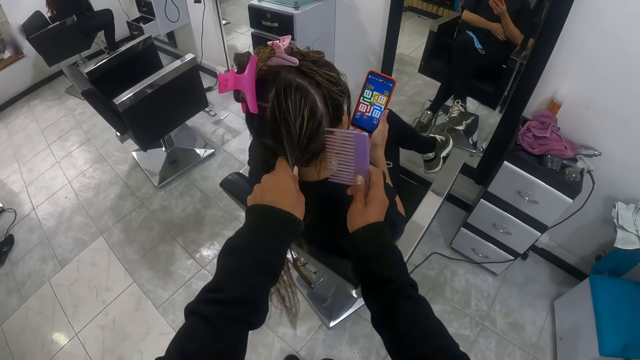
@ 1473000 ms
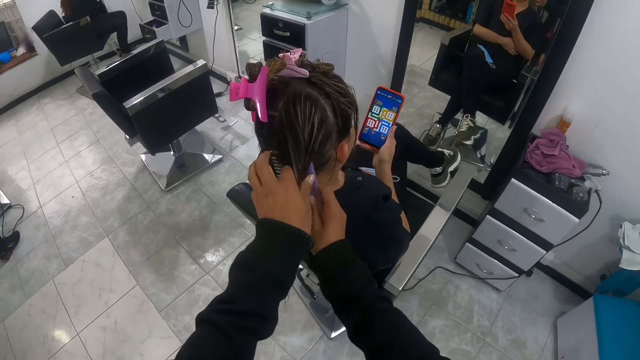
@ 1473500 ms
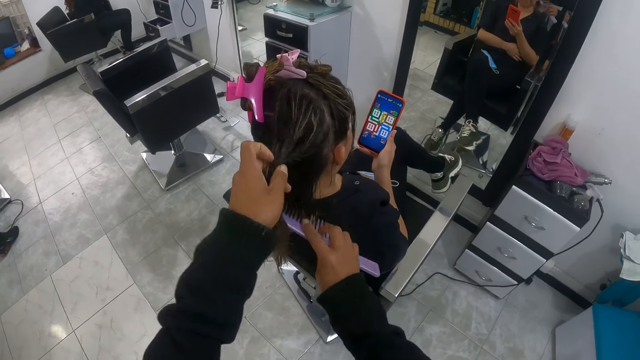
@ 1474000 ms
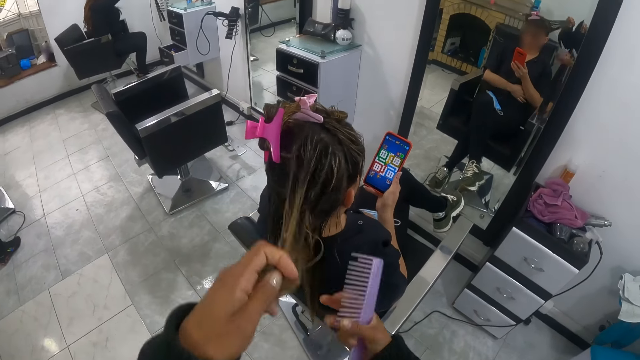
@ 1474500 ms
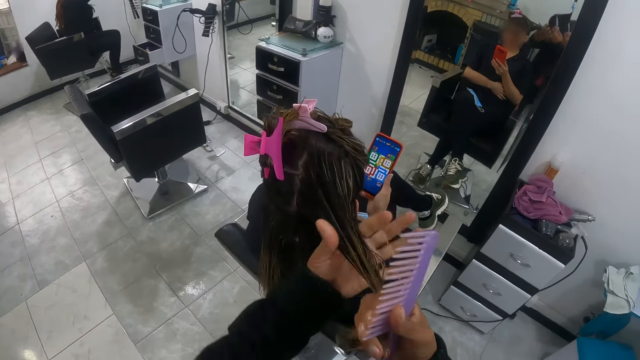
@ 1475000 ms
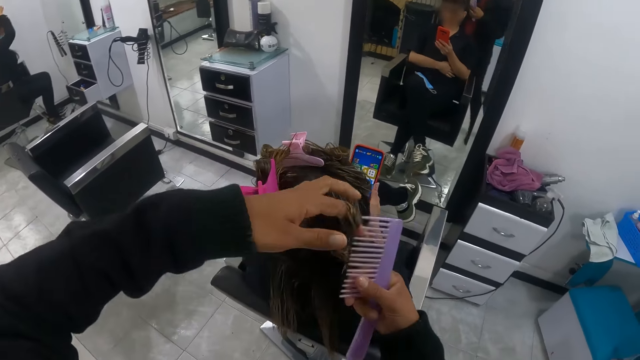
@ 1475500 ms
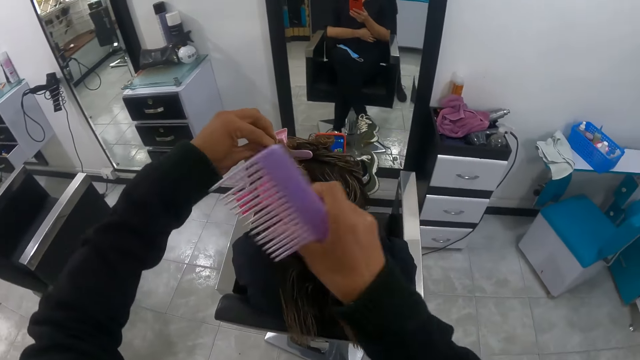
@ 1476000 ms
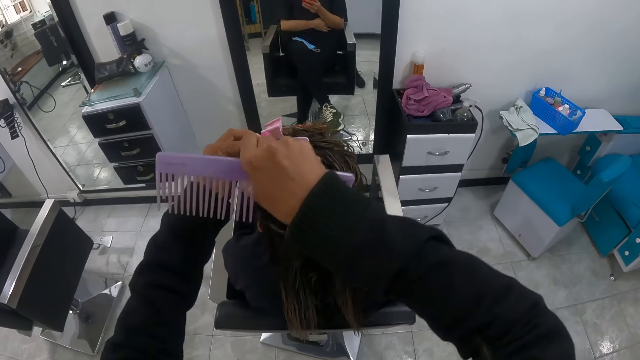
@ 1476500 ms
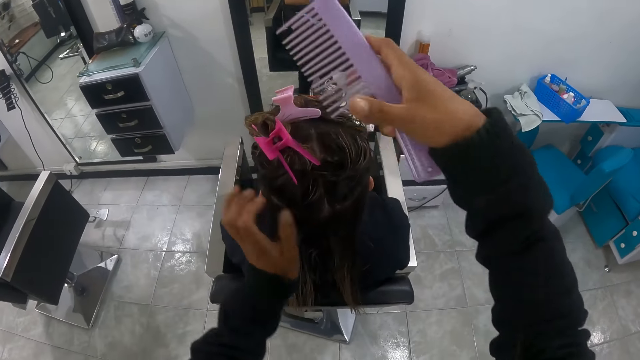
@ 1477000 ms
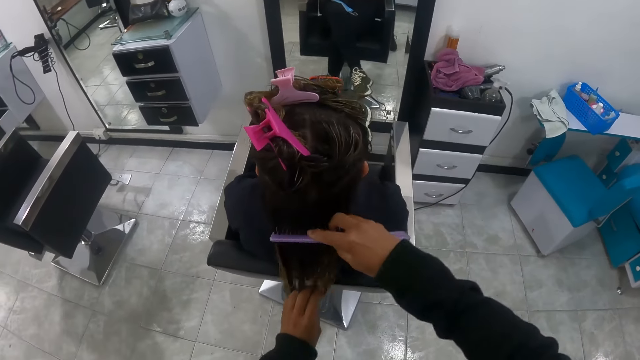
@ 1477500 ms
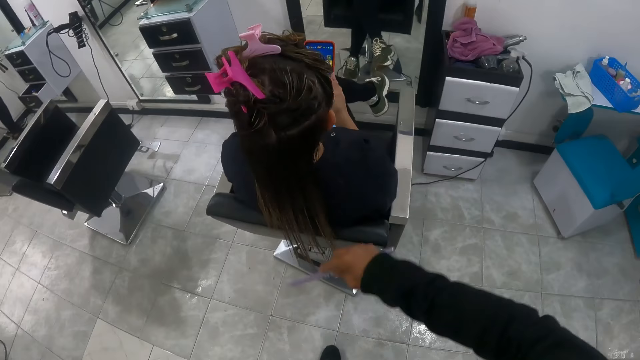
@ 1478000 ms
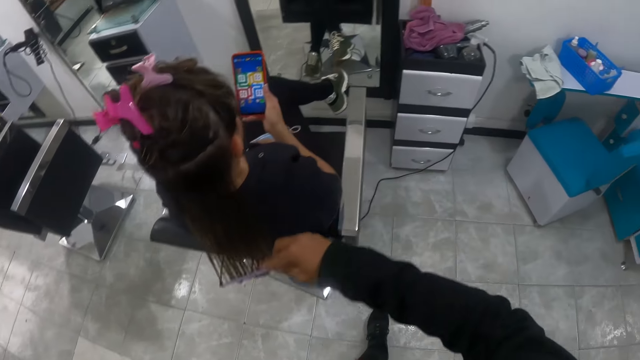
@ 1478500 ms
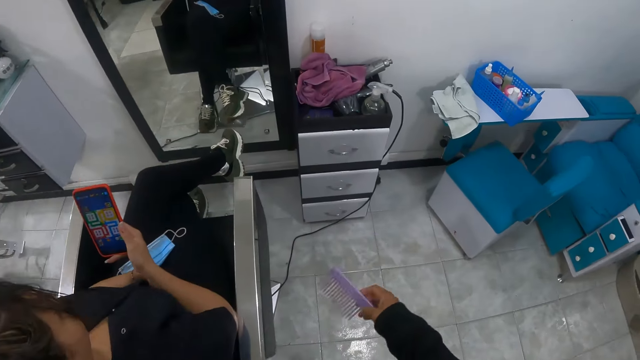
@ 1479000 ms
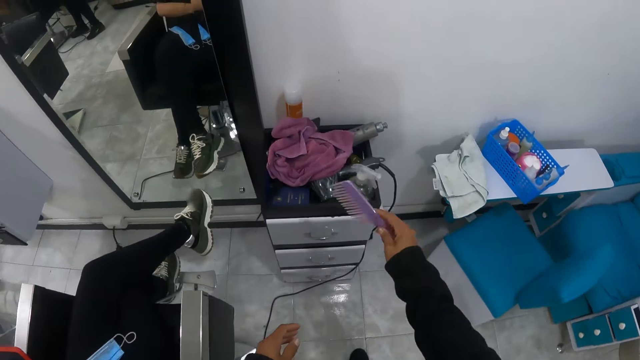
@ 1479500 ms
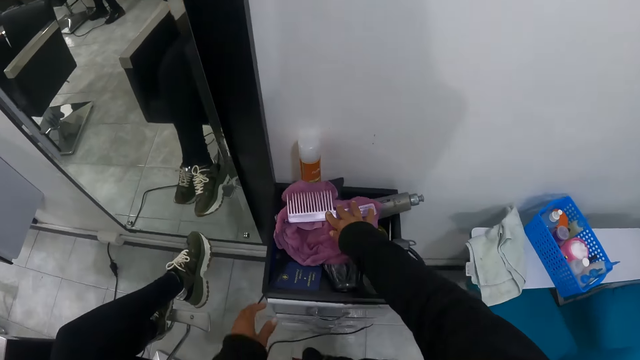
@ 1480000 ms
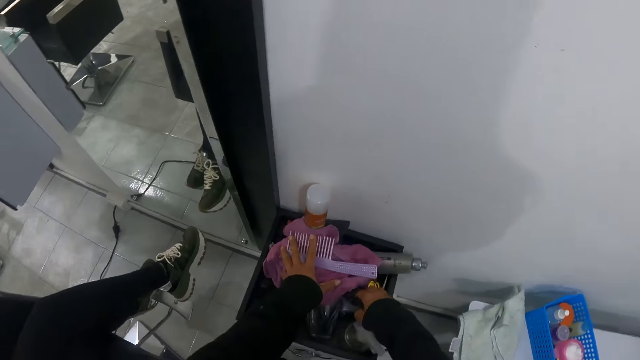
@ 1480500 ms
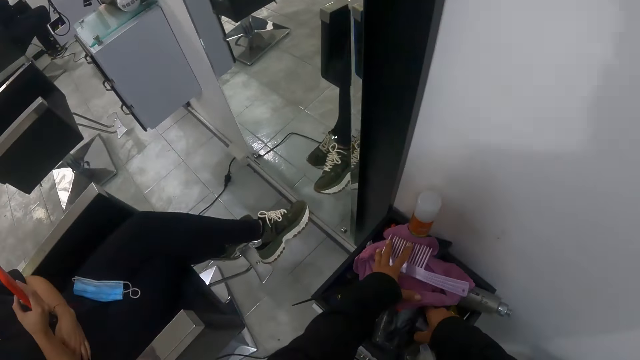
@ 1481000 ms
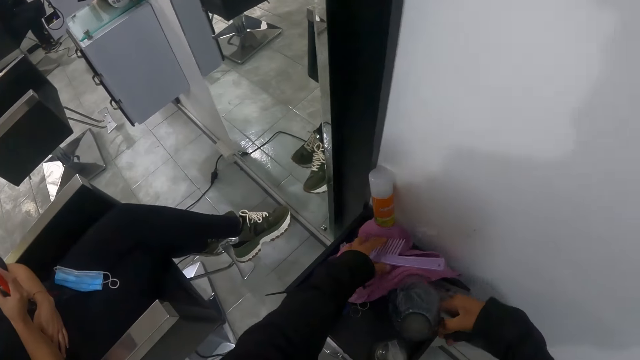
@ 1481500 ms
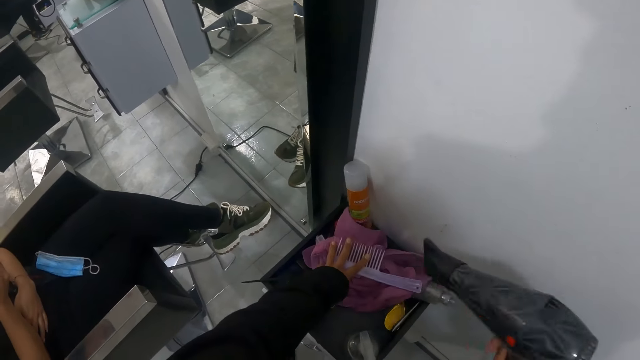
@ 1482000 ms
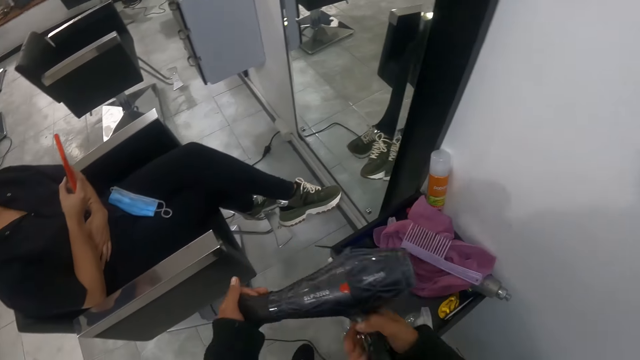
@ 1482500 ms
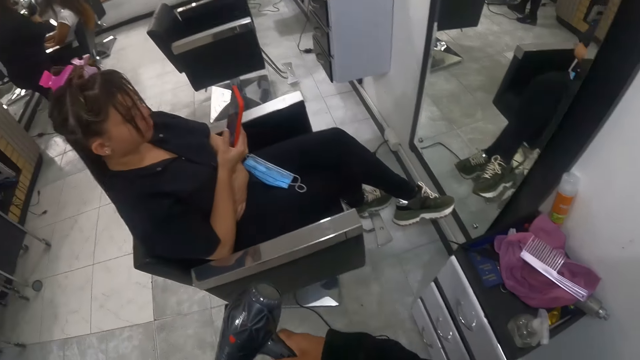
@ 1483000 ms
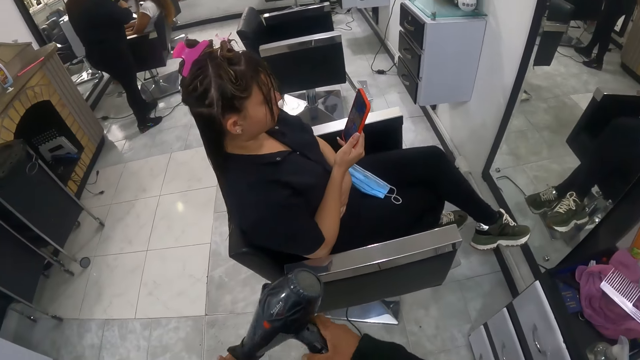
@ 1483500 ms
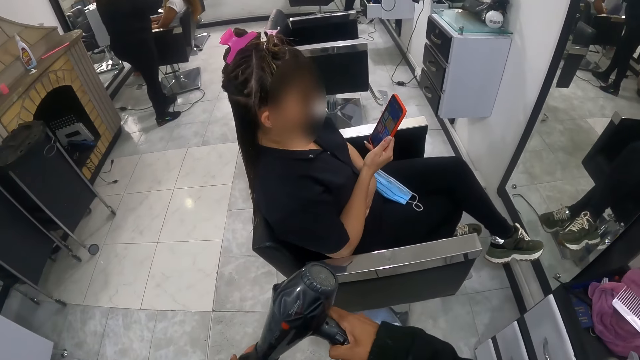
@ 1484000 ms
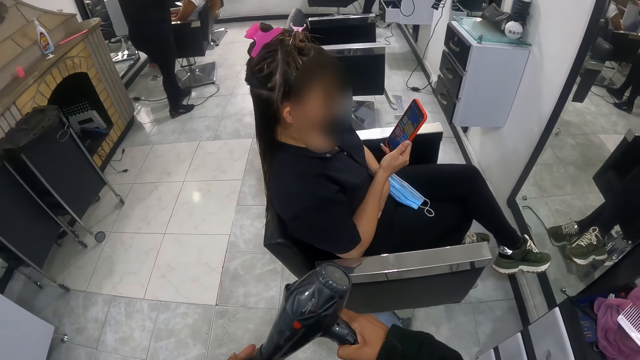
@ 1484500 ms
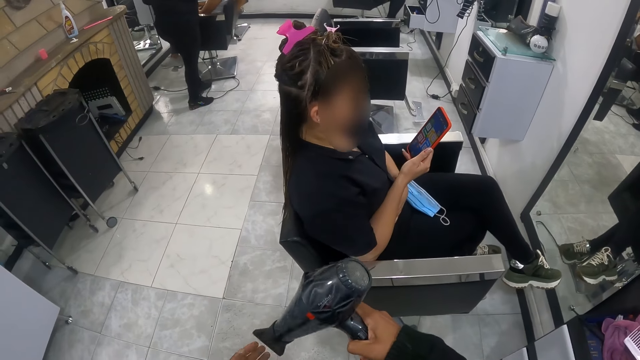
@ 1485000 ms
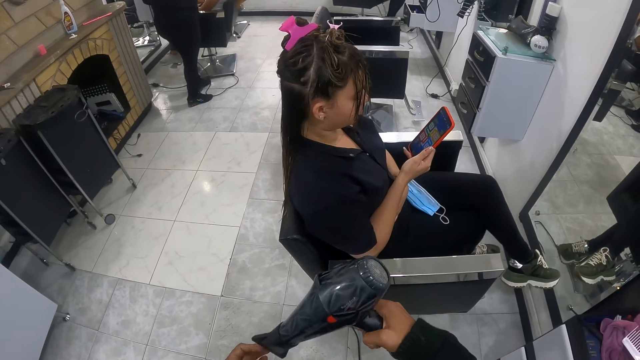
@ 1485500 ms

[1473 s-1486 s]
The camera wearer partitions the woman's hair with the comb with her right hand. She rolls the woman's hair with both hands. She ties the woman's hair. She touches the claw clip with her right hand. She holds the woman's hair with the hair clip with her right hand. She detangles the woman's hair with her left hand. She combs the woman's hair with the comb with her right hand. She walks to the drawer. She places the comb on a paper on the cabinet with her right hand. She picks up a hair dryer from the cabinet with her right hand. The woman operates the phone with her right hand. The camera wearer touches the tip of the hair dryer with her left hand. She holds the hair dryer with both hands. She shakes the hair dryer. She operates the hair dryer with her right hand.

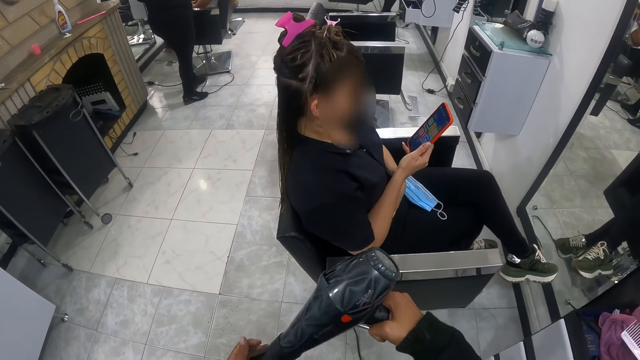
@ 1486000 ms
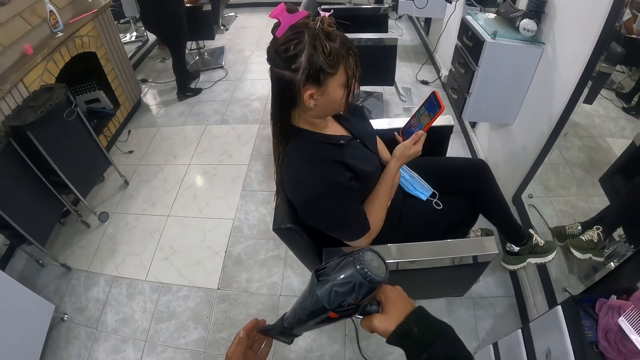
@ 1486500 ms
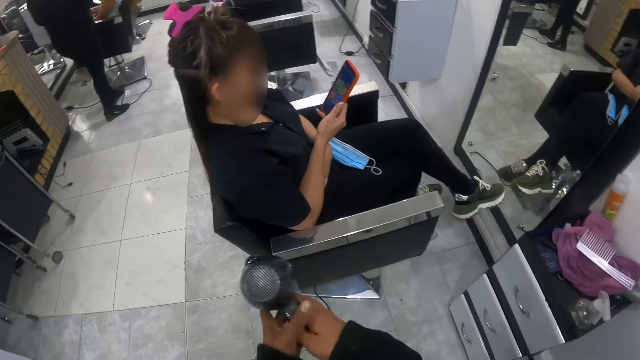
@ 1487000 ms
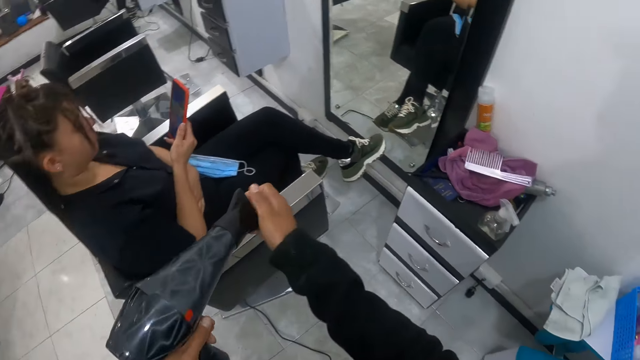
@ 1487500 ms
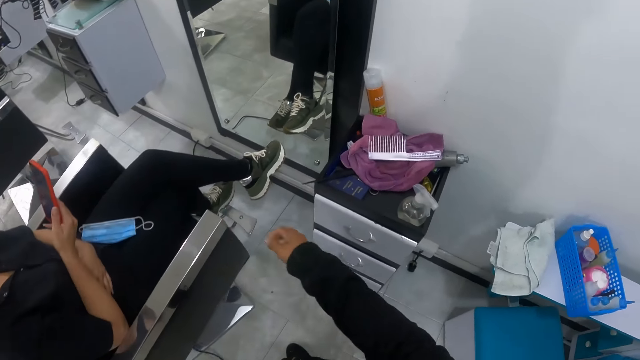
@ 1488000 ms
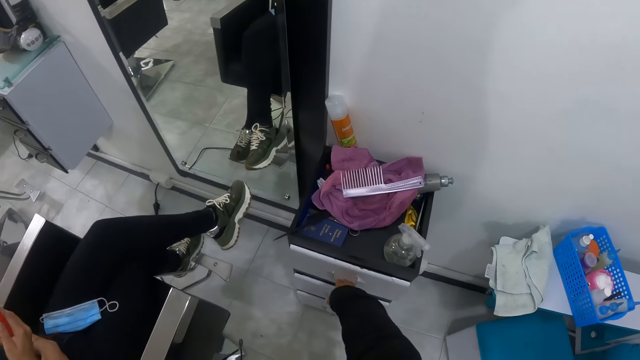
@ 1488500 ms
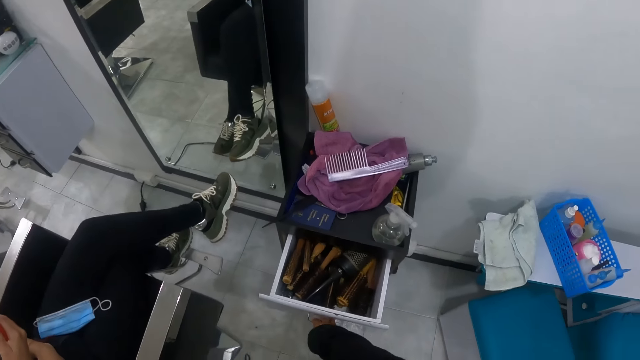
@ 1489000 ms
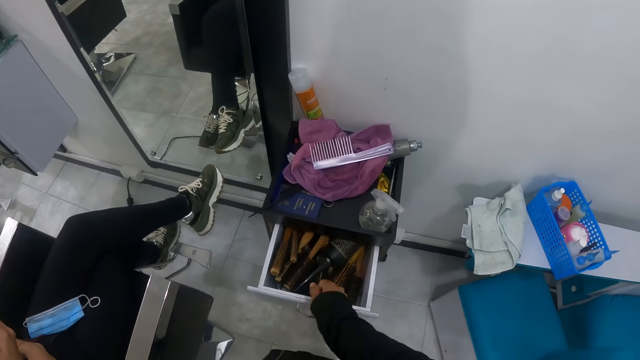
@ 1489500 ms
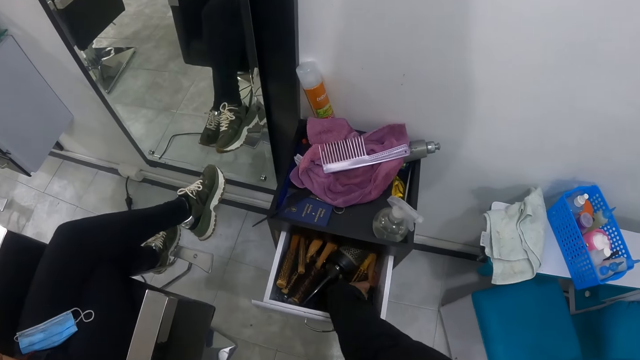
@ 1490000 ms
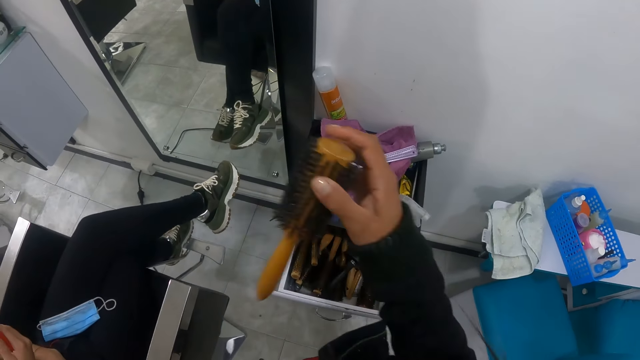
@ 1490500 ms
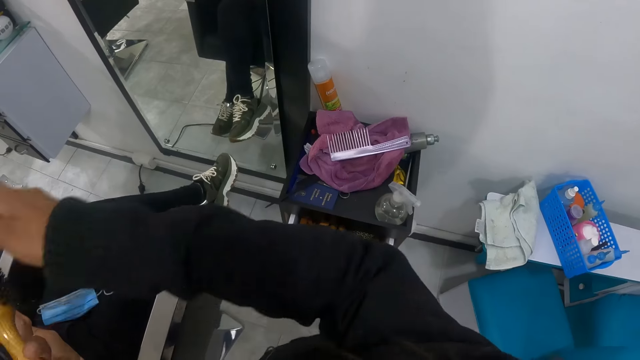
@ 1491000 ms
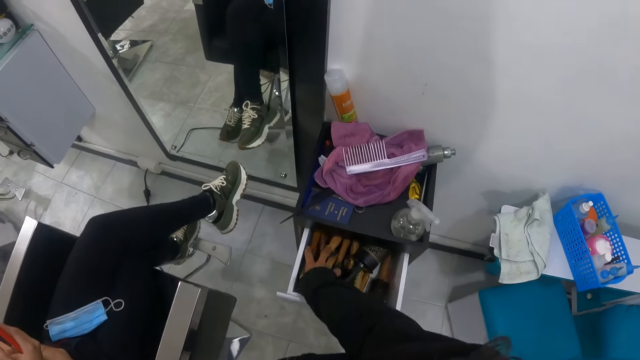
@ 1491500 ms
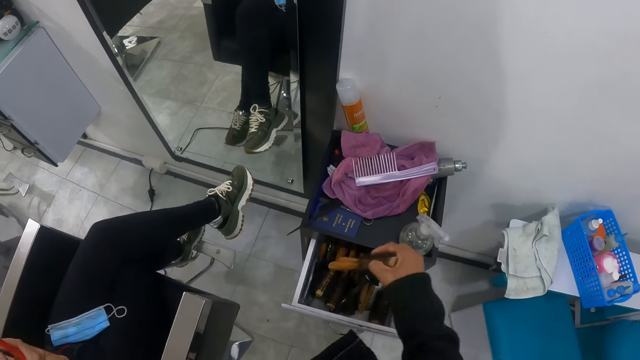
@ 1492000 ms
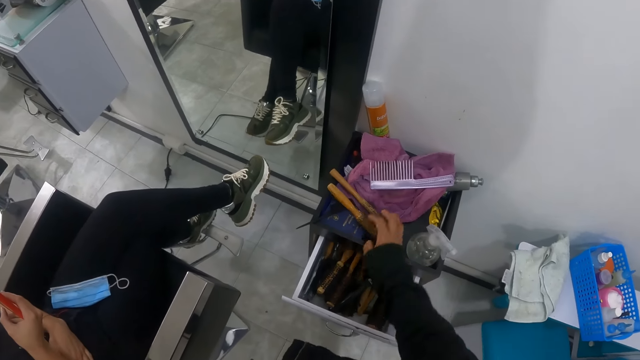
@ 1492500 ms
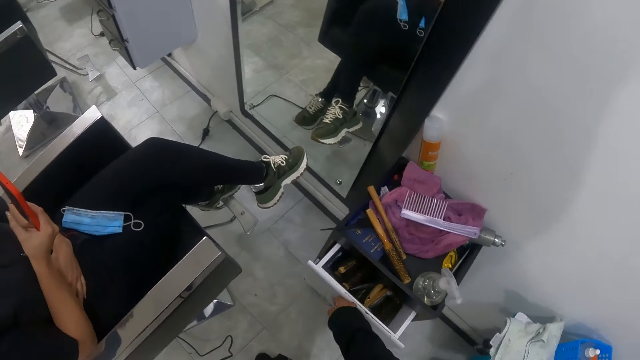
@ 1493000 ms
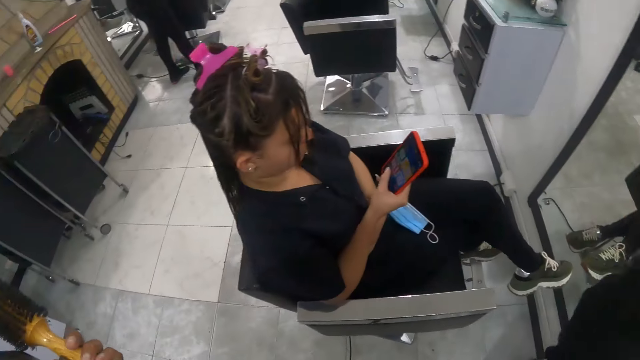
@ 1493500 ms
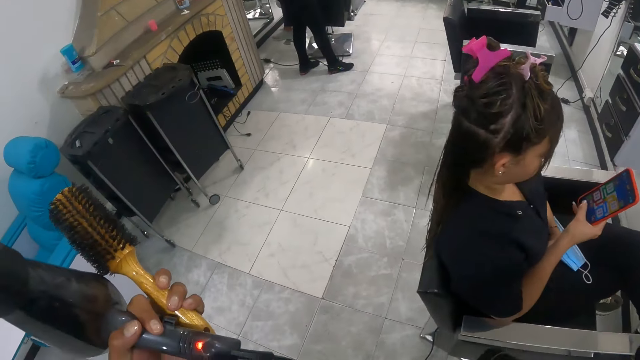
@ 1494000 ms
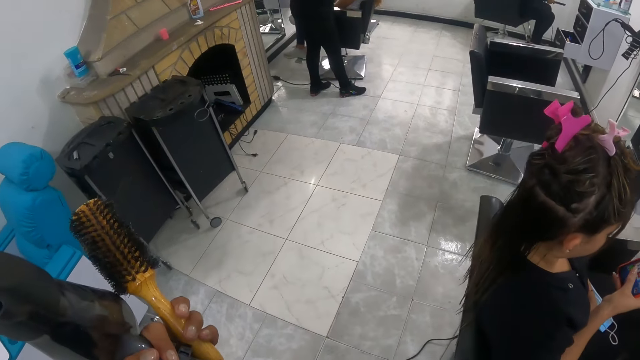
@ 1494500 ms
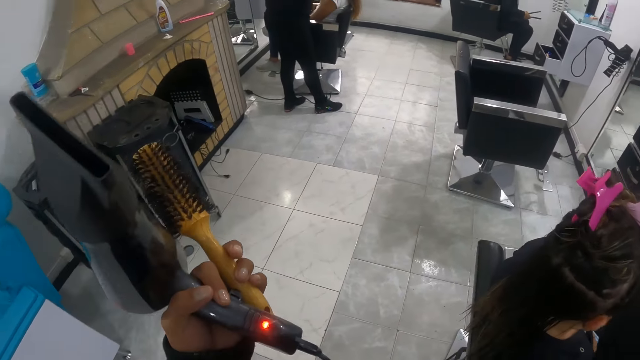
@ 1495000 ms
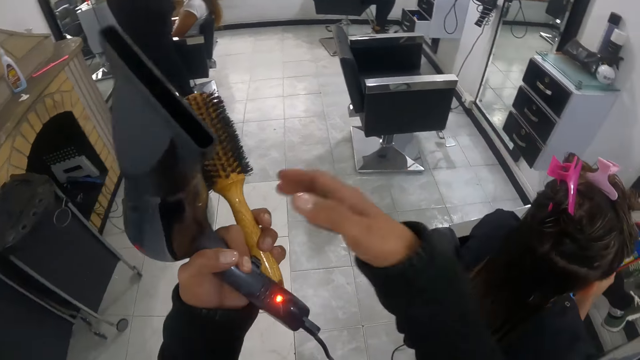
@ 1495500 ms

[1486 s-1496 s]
The camera wearer transfers the hair dryer from her right hand to her left hand. She touches the tip of the hair dryer with her right hand. She opens a drawer with her right hand. She picks up a roller hairbrush from the drawer with her right hand. She transfers the hairbrush from her right hand to her left hand. She picks up hairbrushes or tongs from the drawer with her right hand. She drops them on the cabinet with her right hand. She closes the drawer with her right hand. She raises the right hand. She holds the hair dryer and hairbrush with her left hand. She lowers the right hand.
